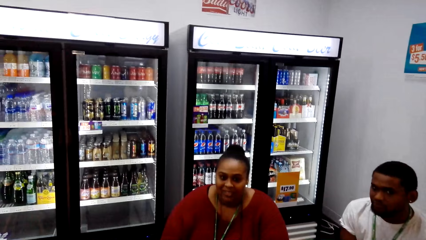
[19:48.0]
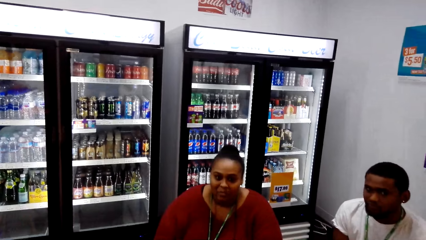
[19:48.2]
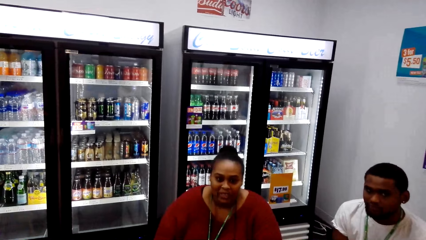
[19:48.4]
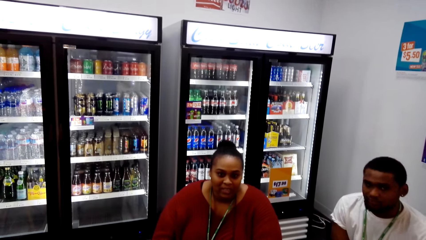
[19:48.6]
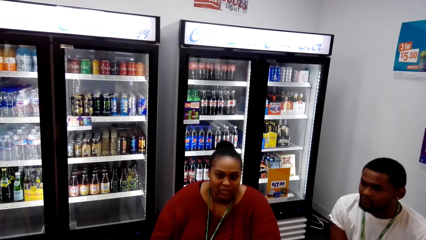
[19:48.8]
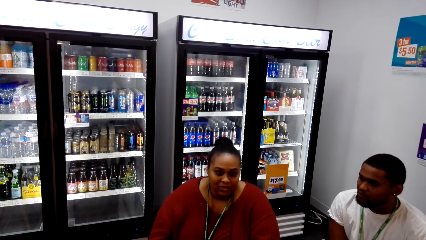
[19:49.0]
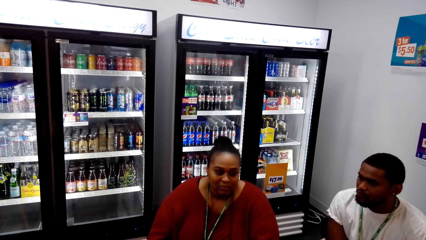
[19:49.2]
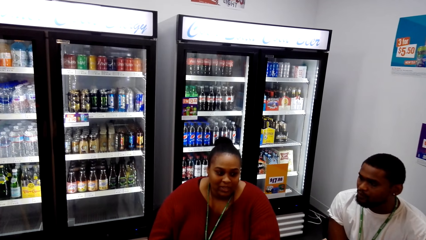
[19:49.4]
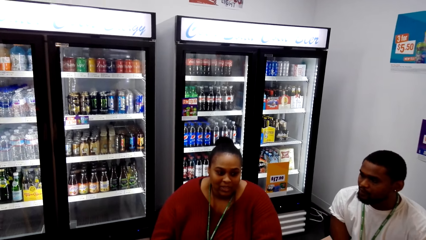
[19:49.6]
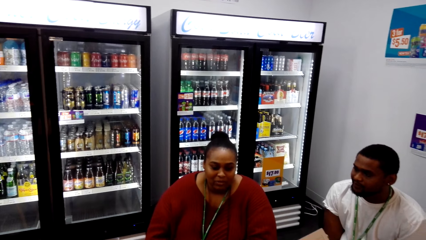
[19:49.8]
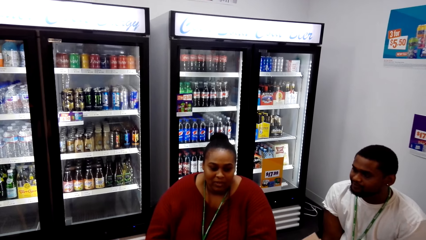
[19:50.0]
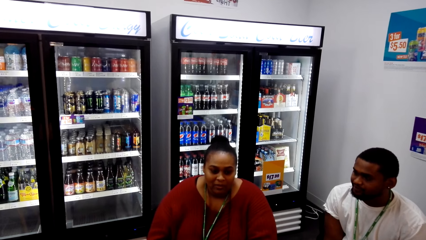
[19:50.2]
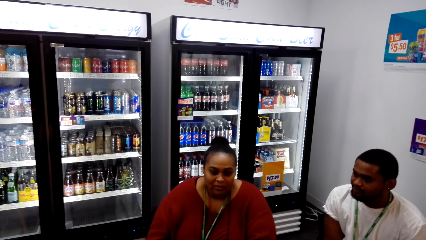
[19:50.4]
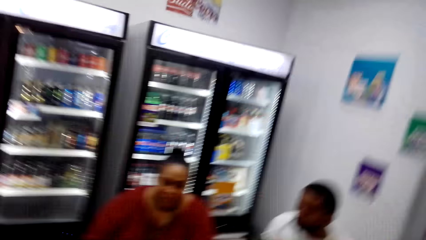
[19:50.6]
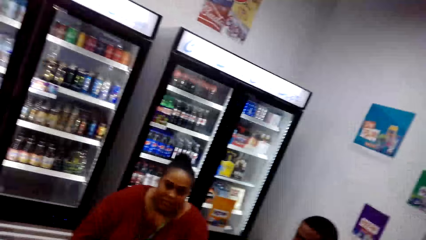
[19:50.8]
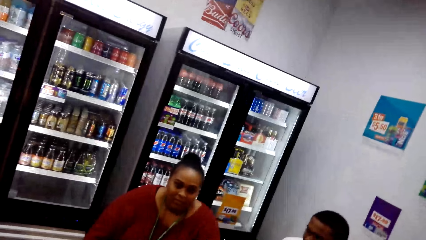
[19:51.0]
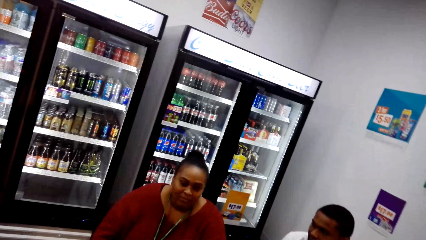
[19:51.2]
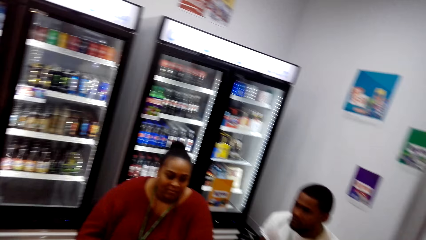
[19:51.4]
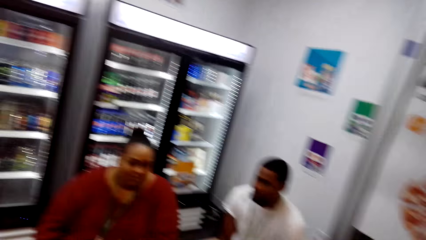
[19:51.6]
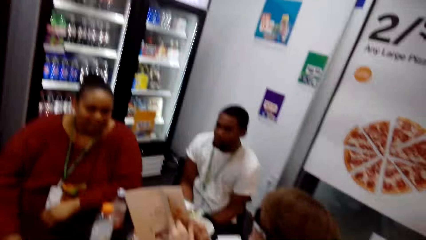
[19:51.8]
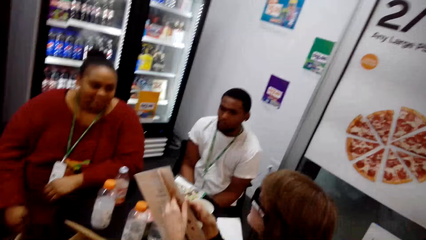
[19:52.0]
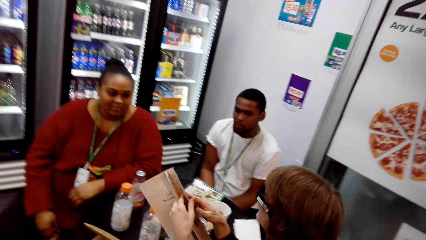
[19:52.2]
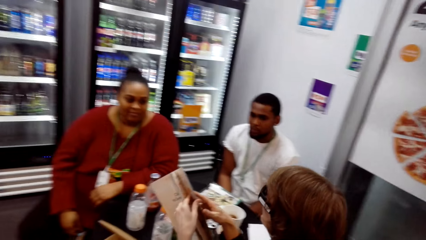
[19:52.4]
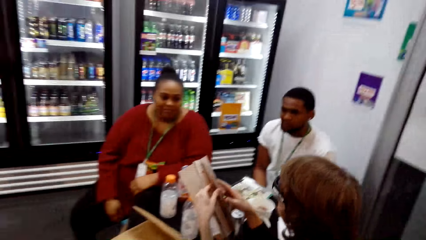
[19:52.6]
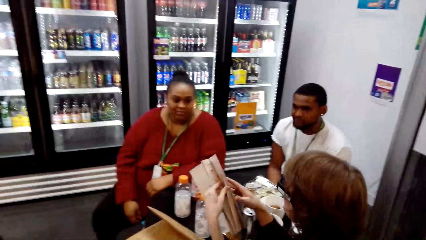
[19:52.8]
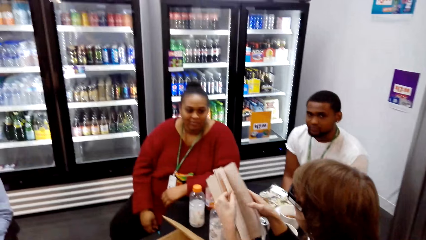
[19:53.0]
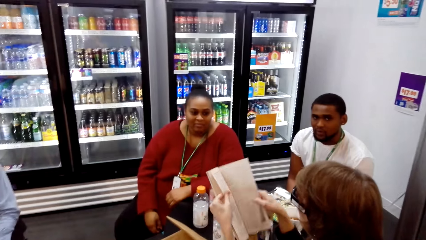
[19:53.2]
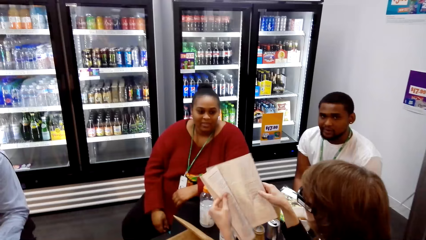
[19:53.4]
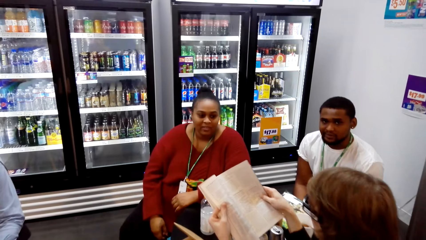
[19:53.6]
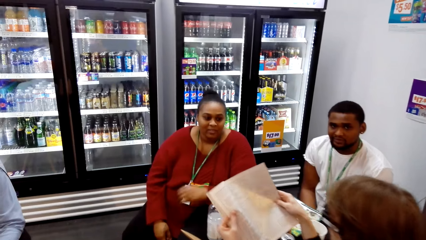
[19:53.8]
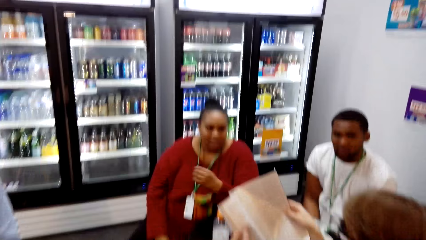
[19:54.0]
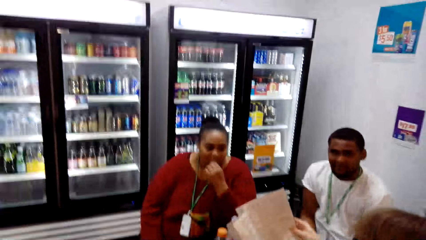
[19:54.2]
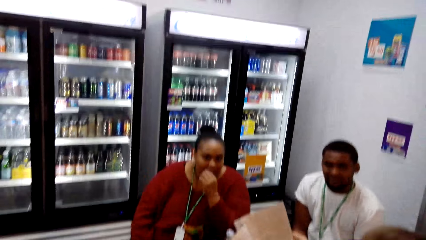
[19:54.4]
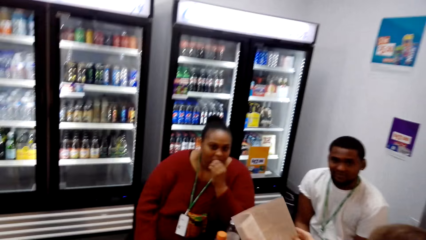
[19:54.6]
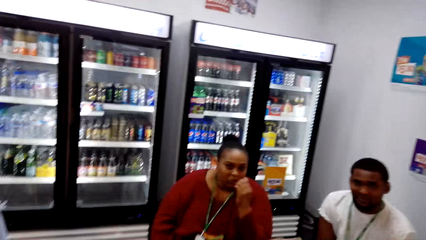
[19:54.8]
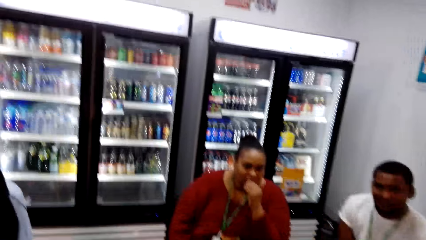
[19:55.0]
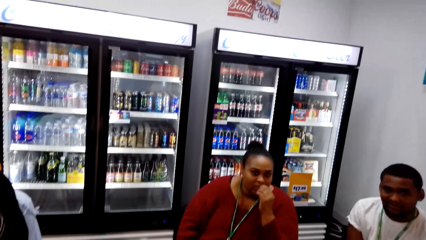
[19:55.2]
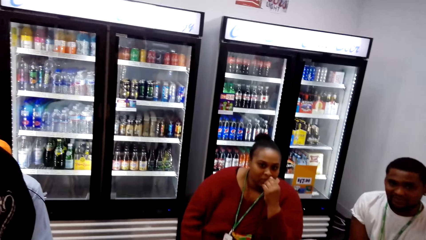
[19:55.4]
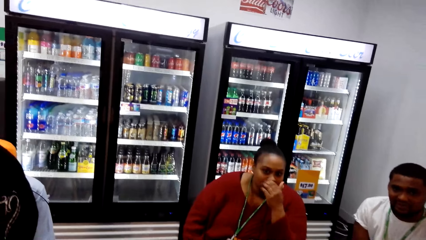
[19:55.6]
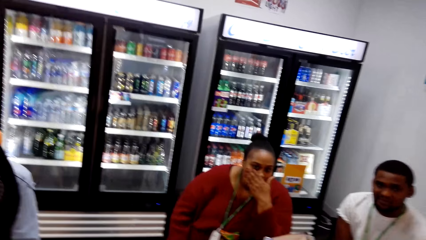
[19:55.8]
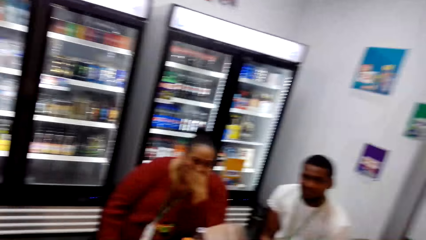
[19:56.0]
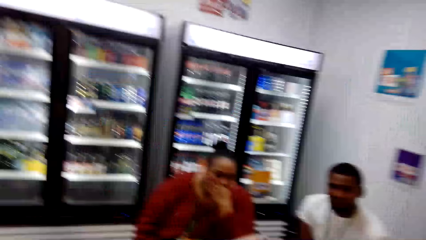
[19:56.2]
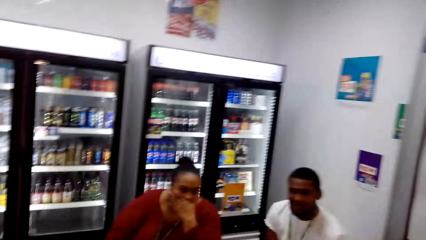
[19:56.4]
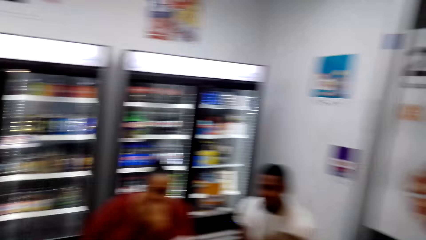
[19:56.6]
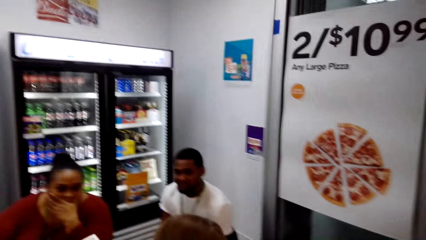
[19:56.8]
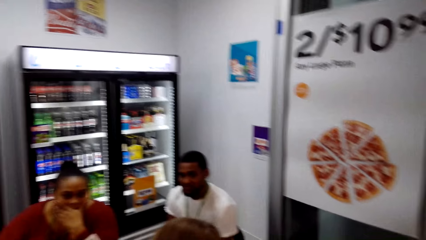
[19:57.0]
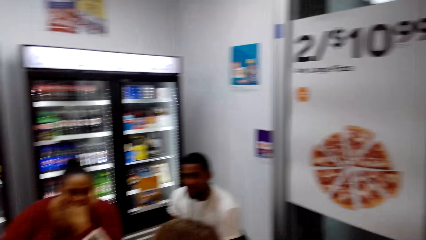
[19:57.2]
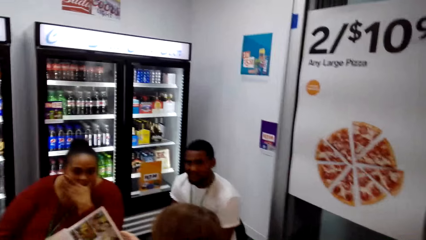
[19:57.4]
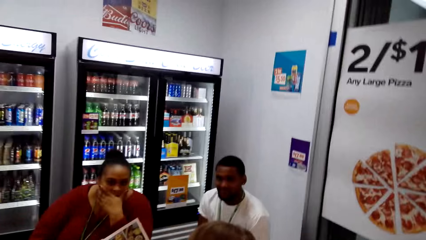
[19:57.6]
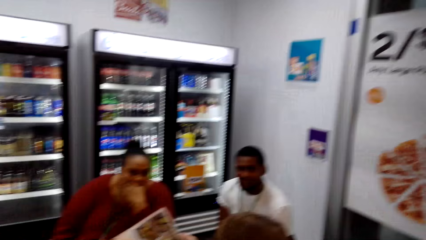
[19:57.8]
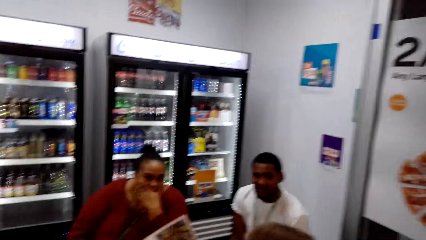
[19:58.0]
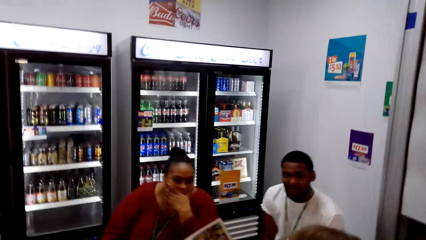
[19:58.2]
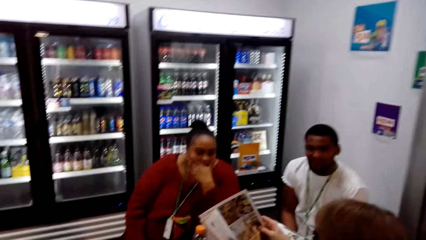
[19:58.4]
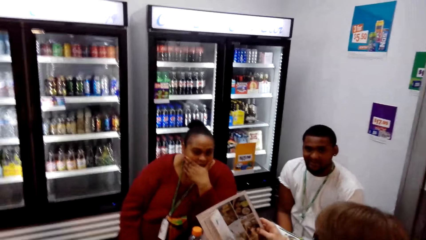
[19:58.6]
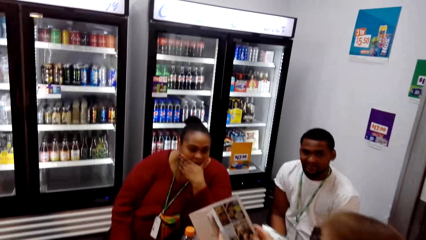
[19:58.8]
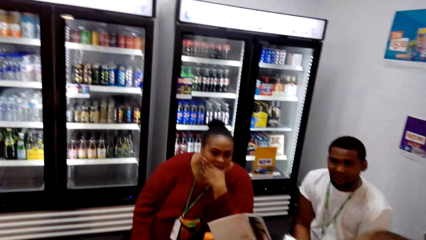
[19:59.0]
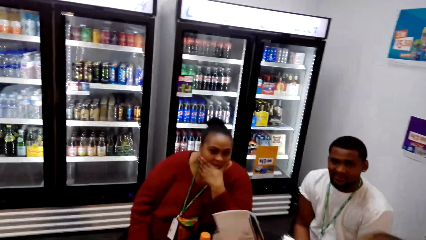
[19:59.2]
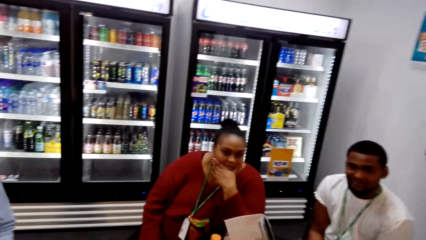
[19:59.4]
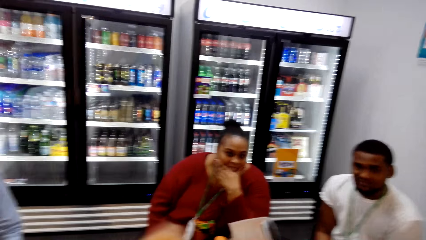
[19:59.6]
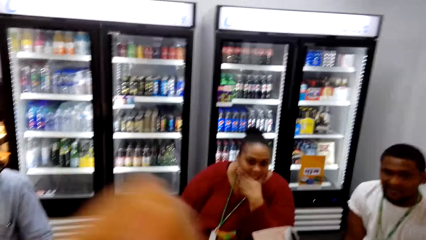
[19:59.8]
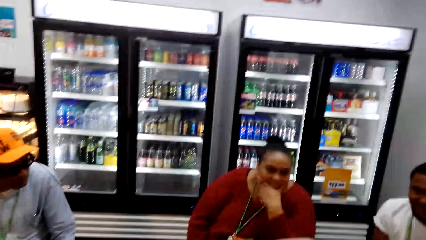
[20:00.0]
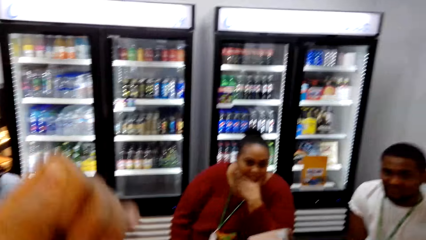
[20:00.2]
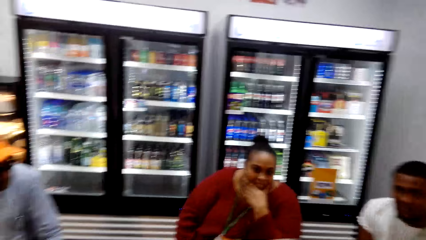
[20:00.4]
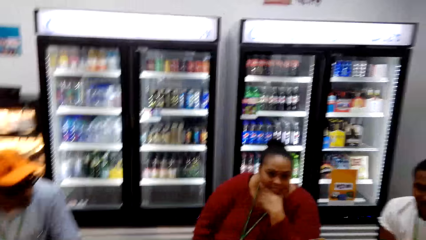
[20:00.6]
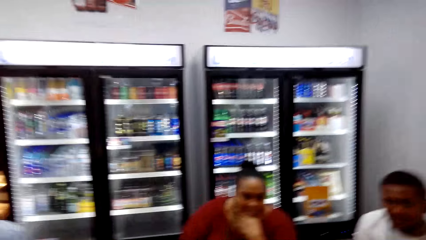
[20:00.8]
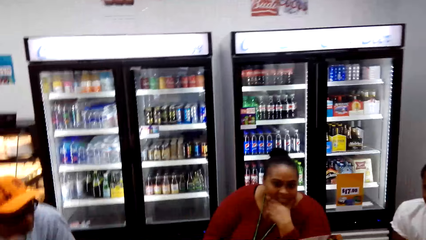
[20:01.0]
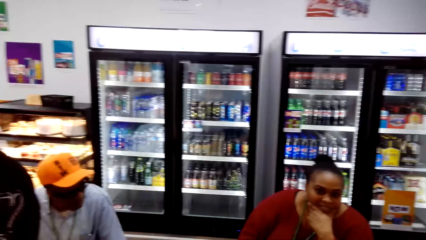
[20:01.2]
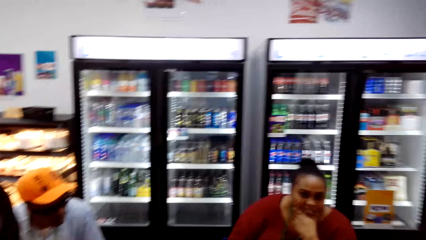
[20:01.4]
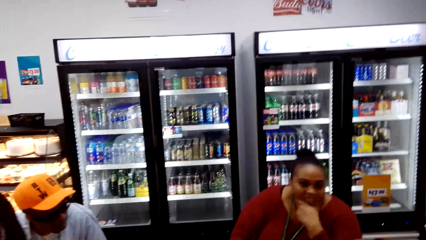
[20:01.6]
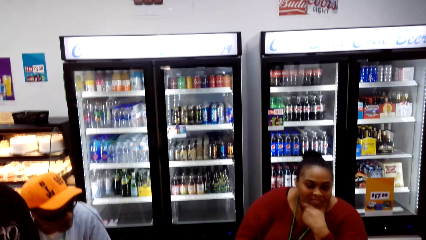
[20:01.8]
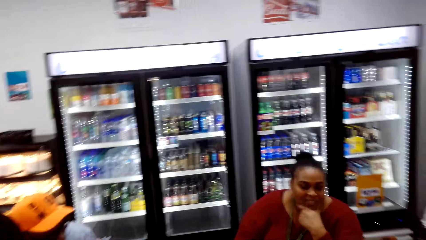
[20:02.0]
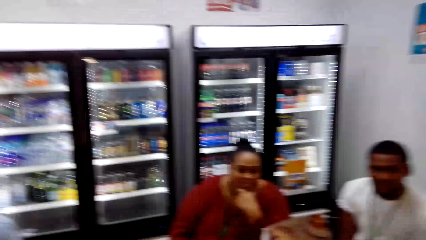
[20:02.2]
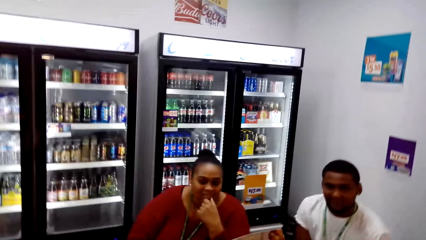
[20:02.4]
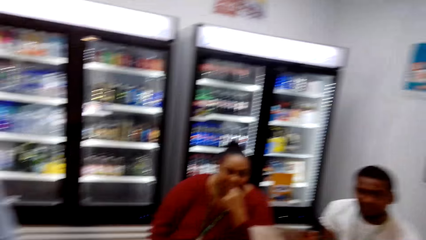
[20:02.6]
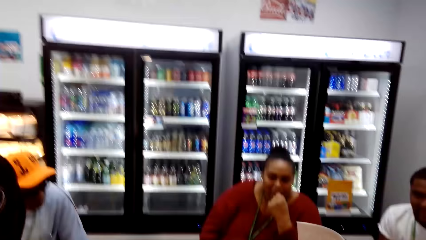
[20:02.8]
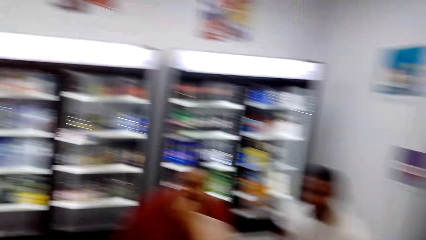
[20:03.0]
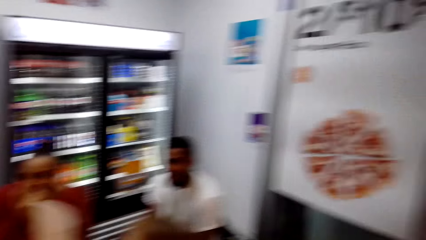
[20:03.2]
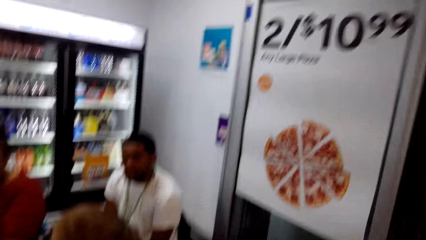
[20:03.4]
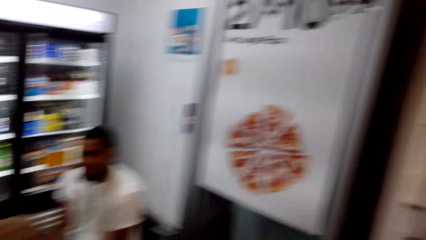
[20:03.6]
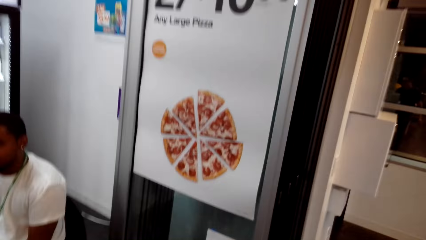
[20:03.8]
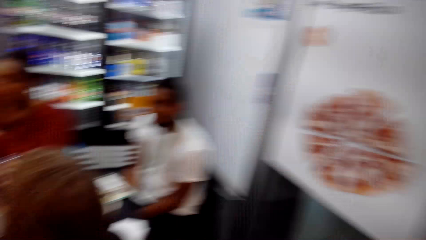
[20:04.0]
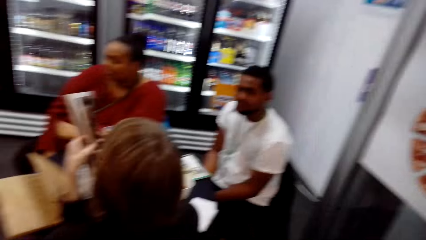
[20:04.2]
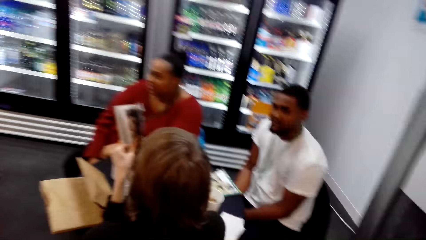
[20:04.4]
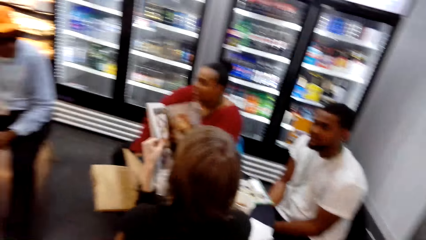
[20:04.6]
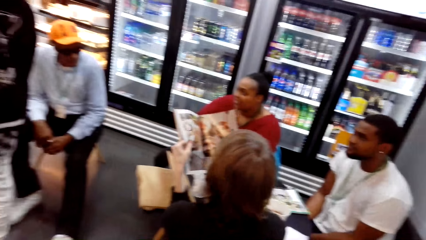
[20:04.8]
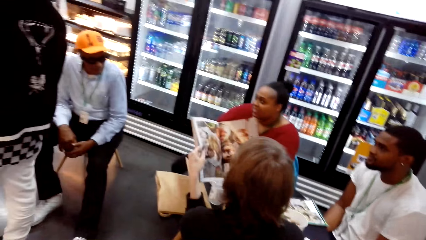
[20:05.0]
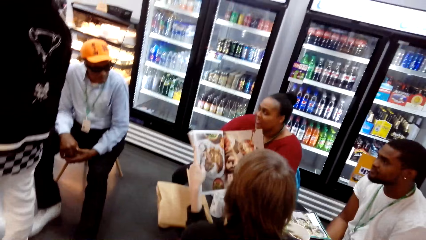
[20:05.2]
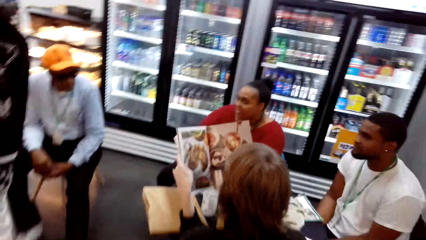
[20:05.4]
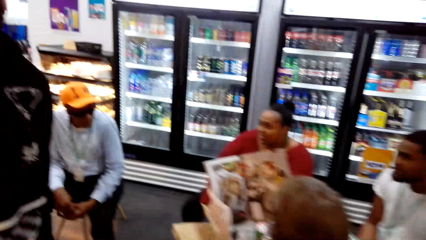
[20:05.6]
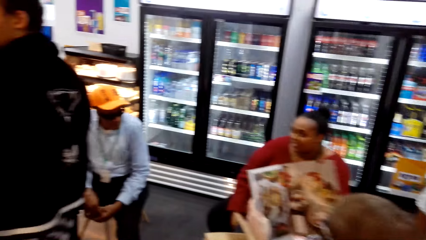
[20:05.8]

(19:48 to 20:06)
A woman opens book pages. A lady interacts with another lady. Another woman touches her mouth. She touches her face. The first woman reads a book. She opens book pages. The camera wearer moves a hand. They look around. The first woman opens book pages. The other woman looks around.
